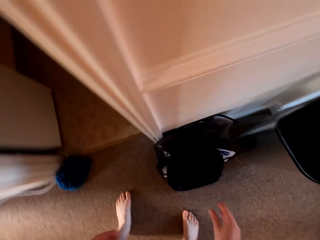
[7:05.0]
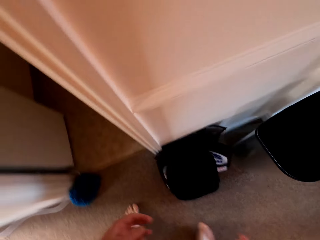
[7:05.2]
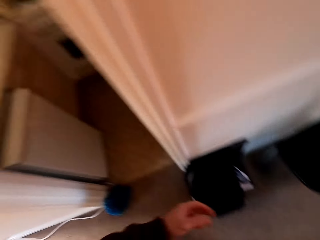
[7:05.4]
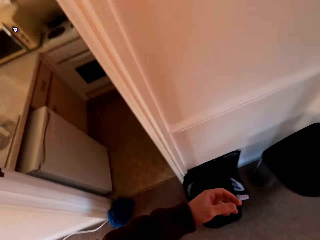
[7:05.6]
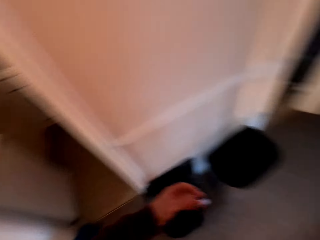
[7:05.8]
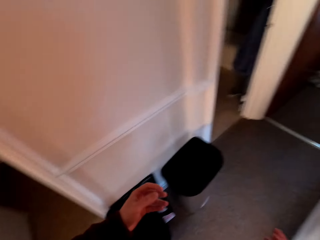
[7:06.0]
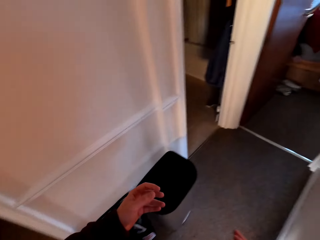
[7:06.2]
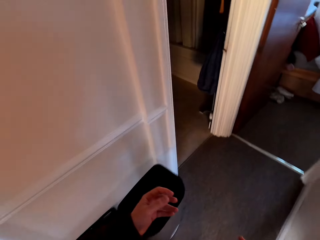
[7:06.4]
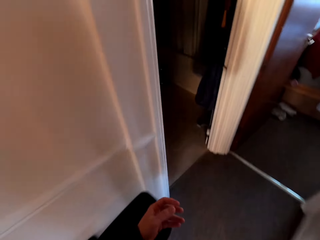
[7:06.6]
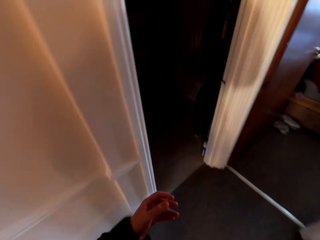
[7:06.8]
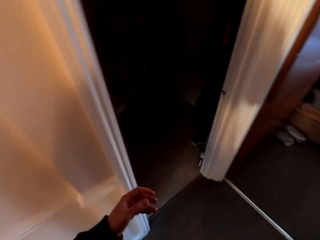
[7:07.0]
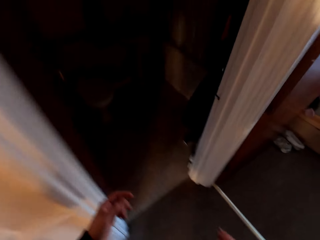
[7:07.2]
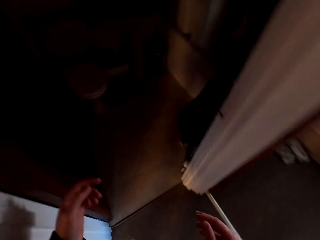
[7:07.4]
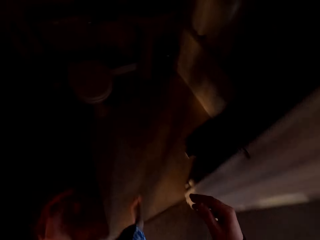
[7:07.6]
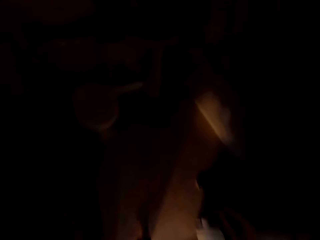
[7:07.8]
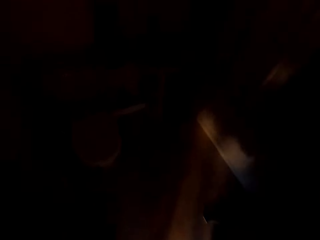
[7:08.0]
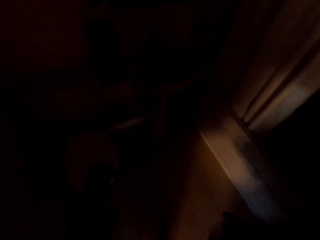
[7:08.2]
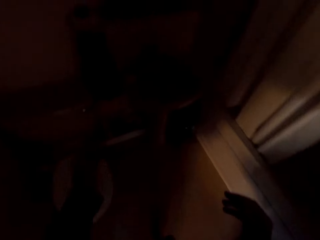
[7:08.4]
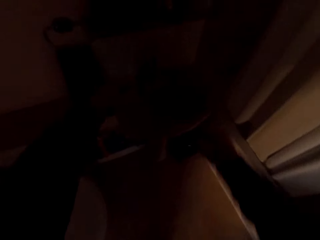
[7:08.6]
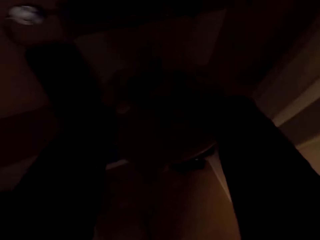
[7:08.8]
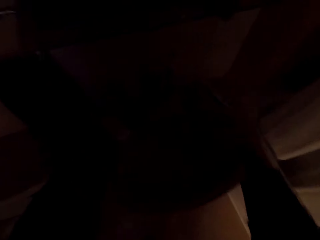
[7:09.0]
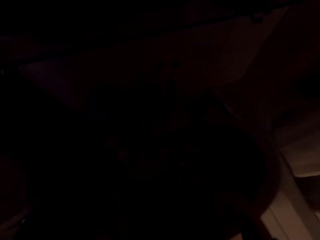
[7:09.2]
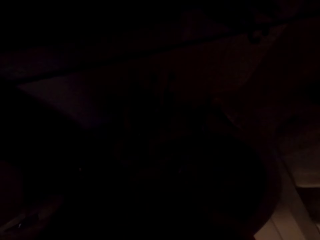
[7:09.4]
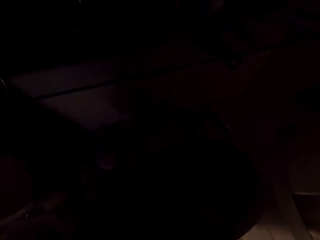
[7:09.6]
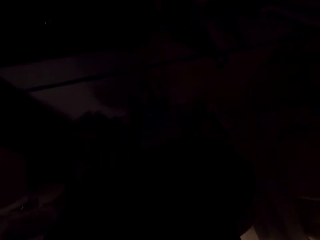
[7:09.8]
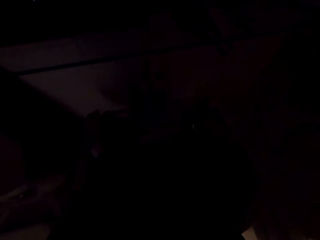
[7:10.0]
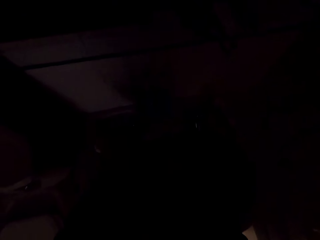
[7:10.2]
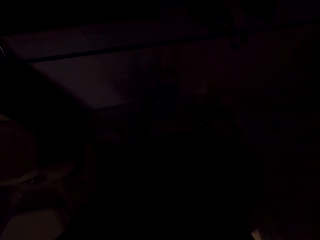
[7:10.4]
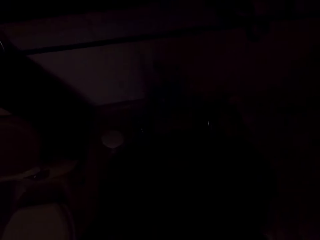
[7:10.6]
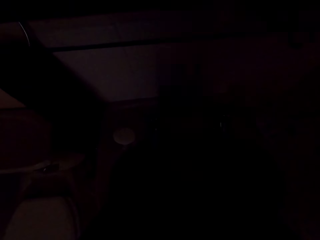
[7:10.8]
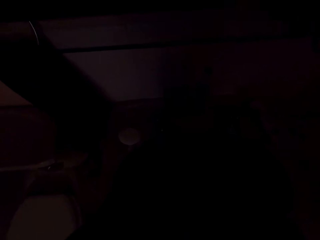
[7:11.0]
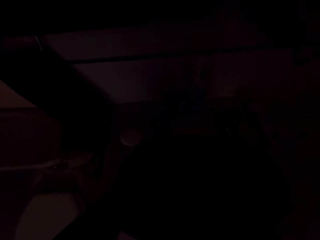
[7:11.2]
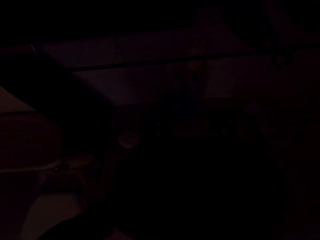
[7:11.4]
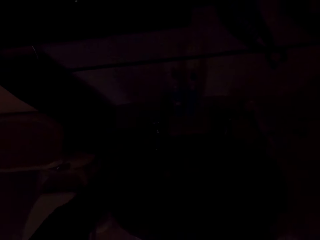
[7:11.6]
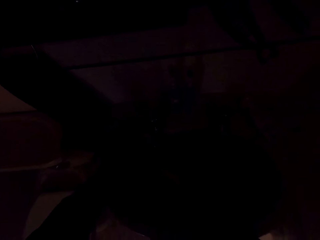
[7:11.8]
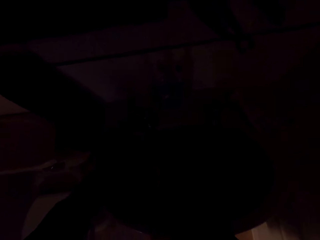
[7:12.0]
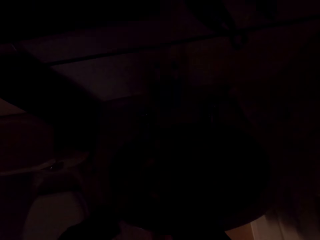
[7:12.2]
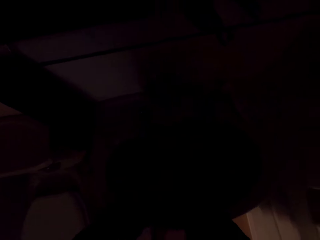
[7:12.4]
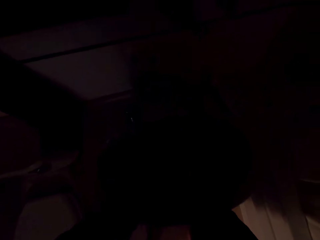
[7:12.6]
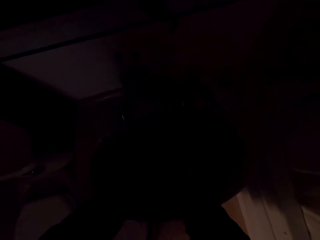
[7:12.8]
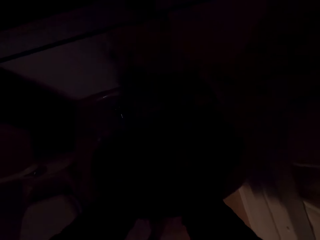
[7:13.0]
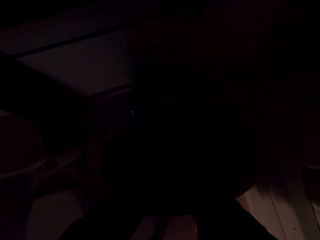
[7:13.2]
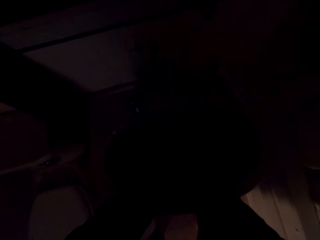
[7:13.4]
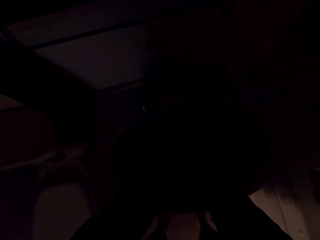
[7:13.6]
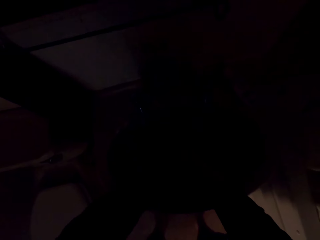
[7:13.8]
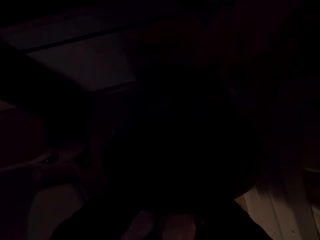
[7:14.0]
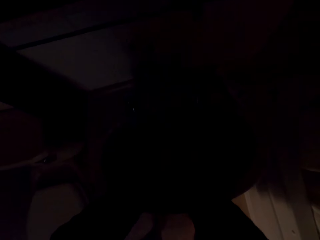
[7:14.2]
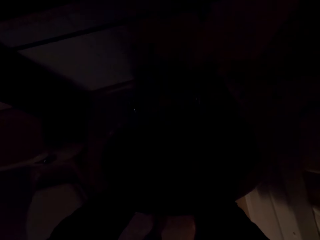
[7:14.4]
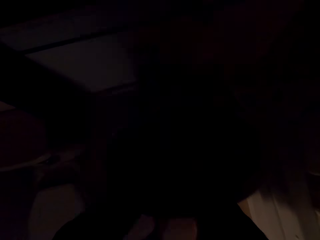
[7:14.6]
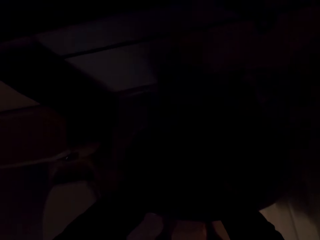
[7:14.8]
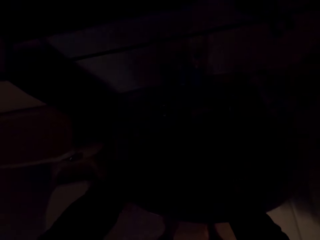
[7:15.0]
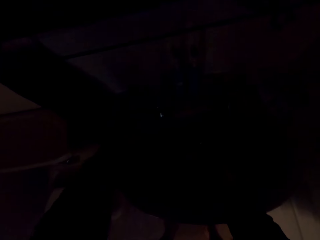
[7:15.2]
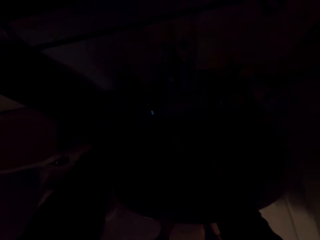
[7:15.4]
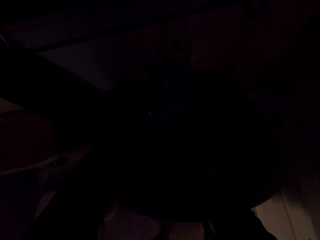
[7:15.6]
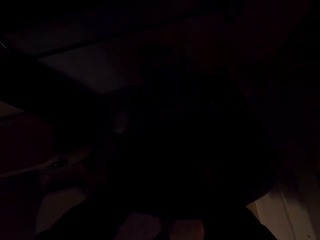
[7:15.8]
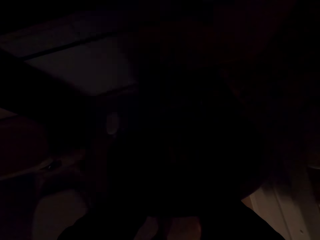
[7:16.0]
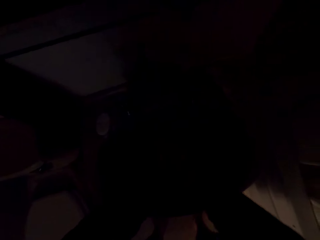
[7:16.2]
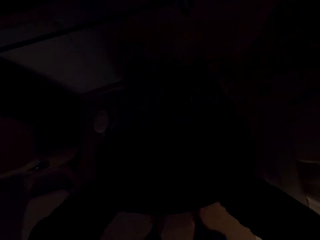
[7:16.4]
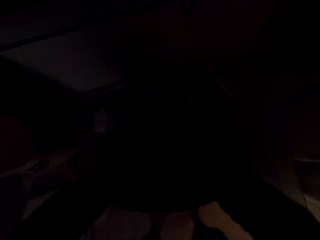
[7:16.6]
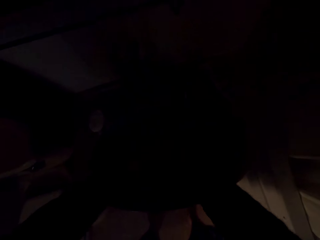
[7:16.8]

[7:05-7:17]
The camera wearer tilts the lid. They walk around the room. They wash the hands.

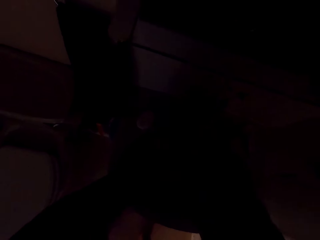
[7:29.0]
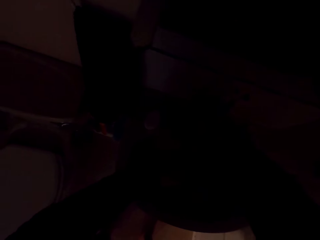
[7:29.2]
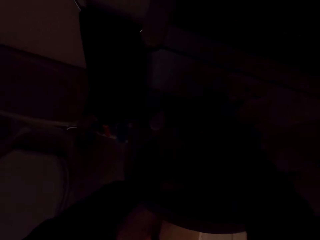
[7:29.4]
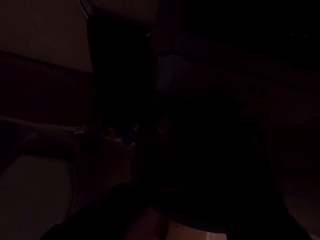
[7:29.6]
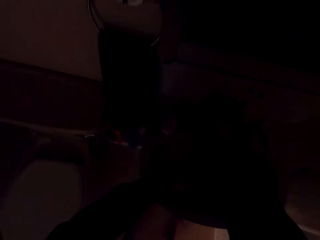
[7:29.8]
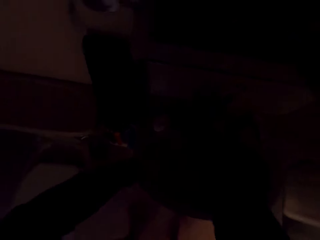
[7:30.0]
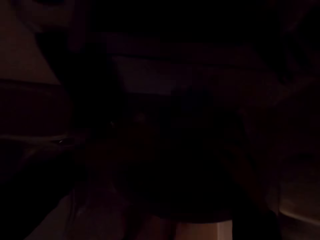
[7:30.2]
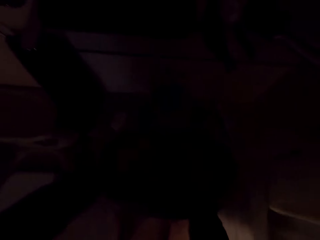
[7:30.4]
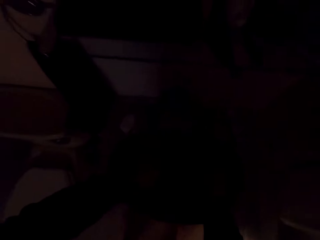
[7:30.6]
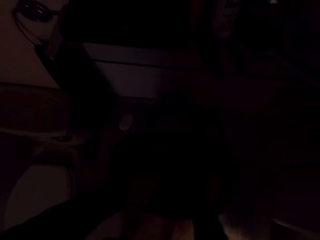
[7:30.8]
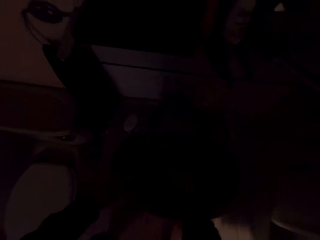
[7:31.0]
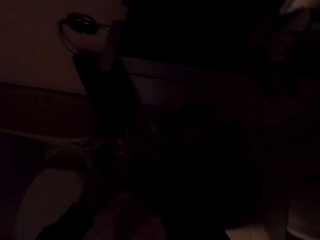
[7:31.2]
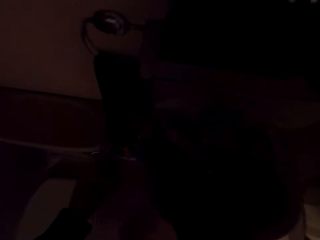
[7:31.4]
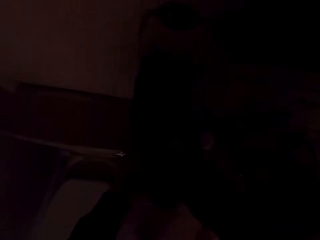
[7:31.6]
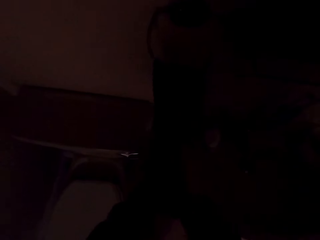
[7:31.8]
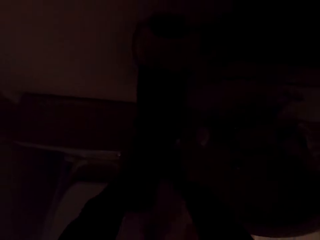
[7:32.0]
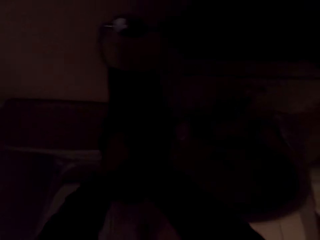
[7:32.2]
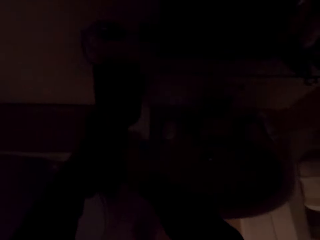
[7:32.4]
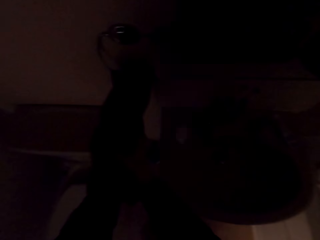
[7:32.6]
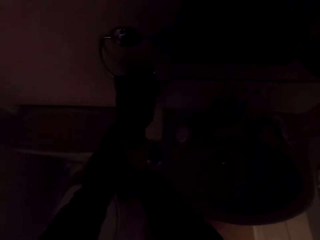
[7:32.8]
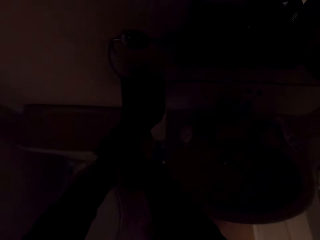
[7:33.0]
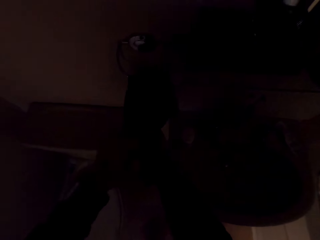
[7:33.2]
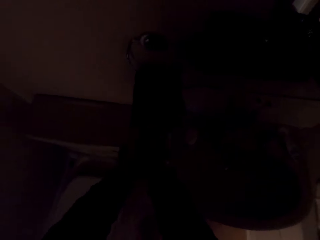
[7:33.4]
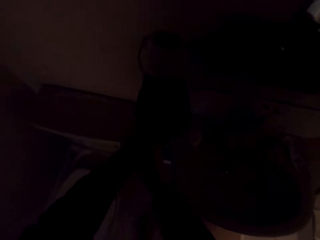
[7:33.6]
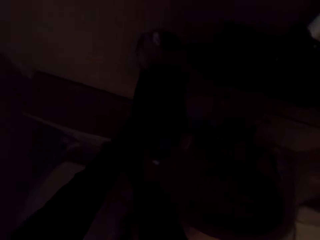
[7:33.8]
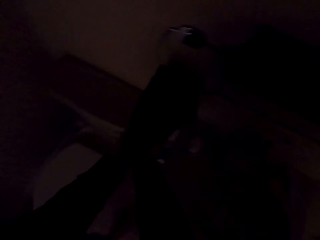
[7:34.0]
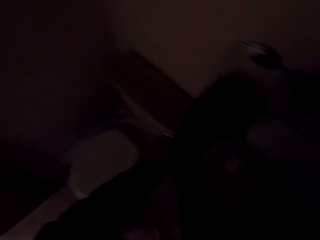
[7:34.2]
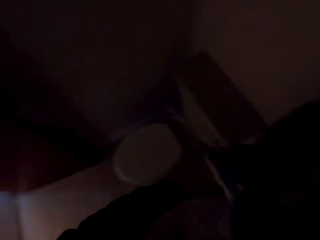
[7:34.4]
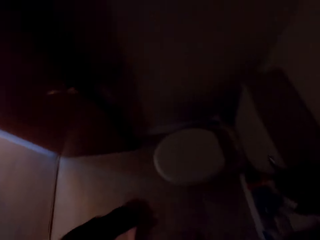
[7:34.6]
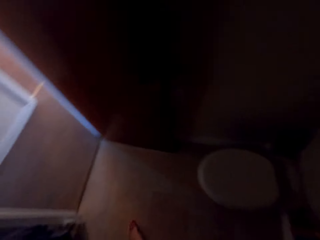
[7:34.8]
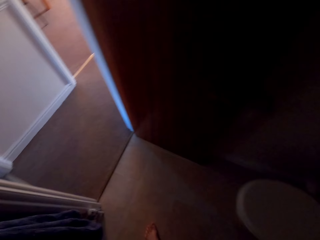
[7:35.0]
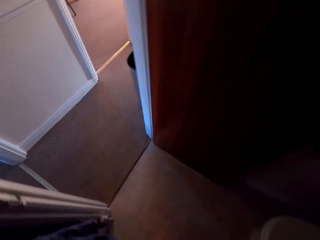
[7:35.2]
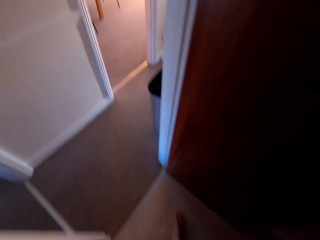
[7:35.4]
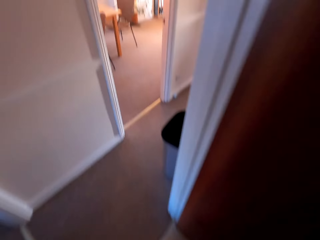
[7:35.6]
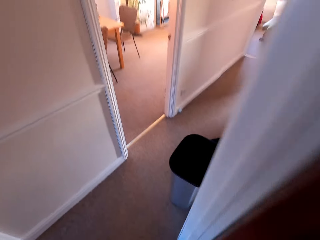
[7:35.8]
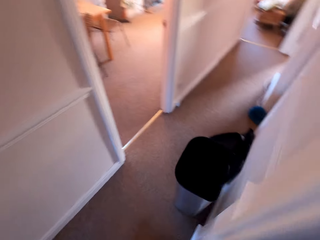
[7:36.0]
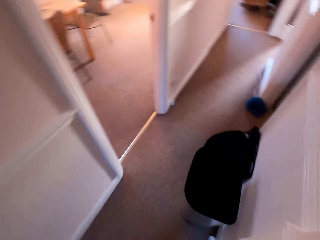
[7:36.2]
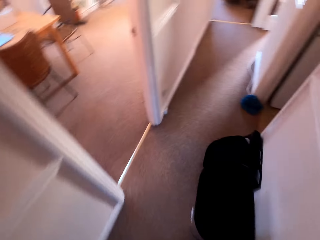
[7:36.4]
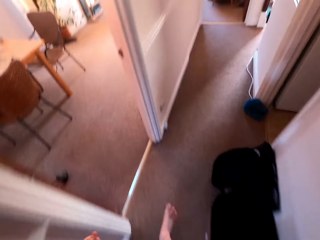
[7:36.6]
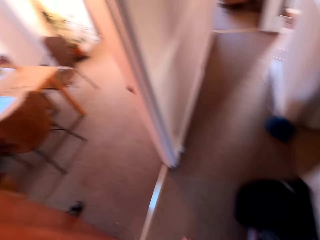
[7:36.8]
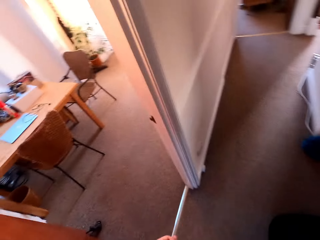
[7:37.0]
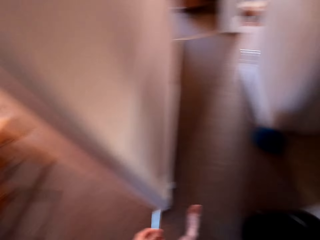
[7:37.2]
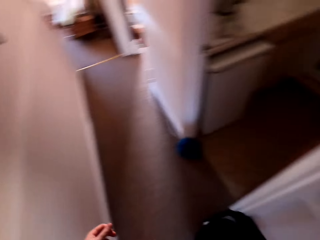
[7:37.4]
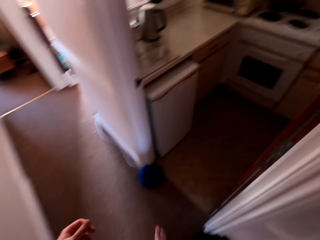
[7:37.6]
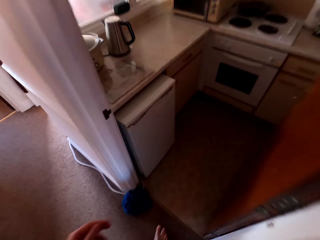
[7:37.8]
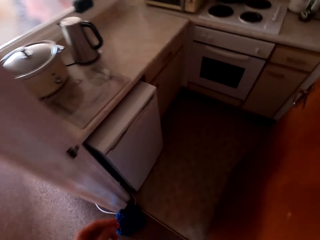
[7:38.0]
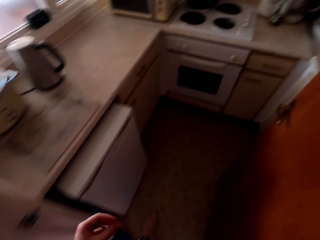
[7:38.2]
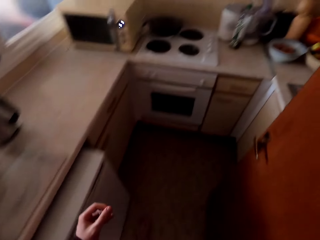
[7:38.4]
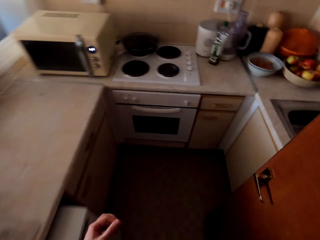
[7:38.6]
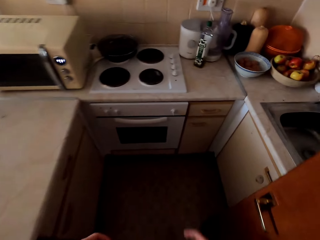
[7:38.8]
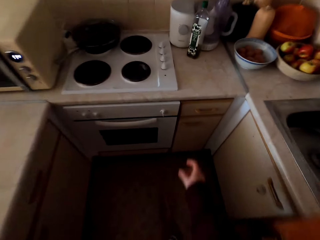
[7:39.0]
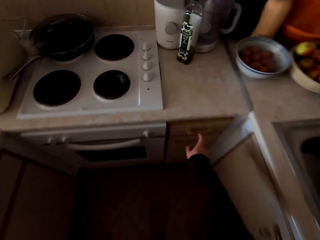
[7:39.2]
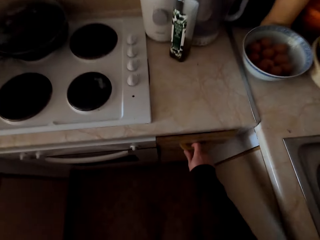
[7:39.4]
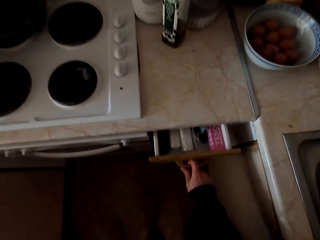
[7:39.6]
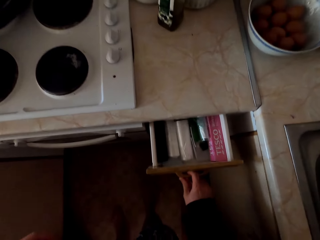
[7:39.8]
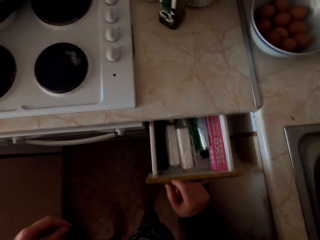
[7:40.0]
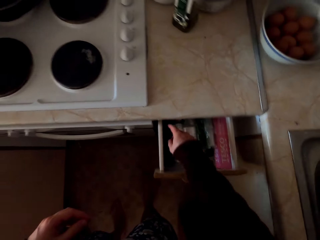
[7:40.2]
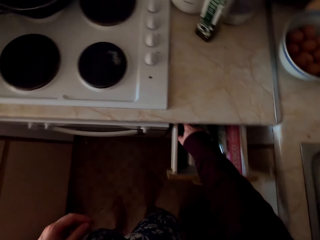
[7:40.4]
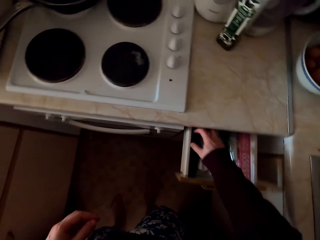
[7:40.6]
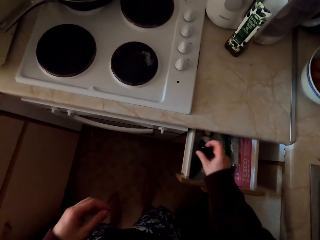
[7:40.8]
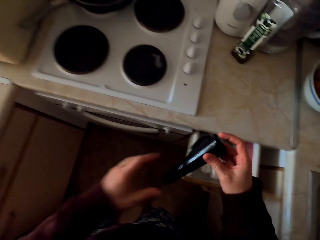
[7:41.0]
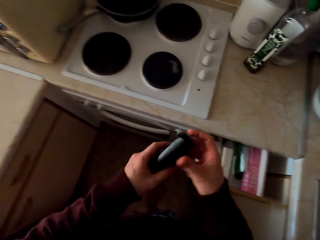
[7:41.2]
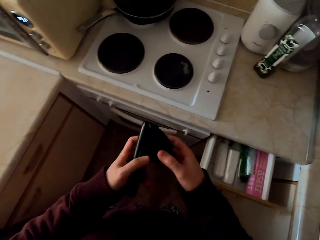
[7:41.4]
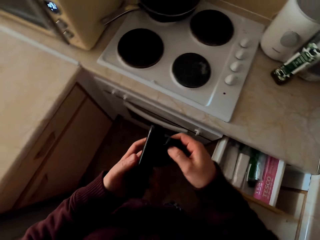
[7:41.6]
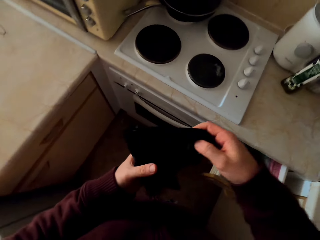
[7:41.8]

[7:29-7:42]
The camera wearer closes the tap. They dry the hands on the towel. They walk out of the room. They open the drawer and pick up something.
